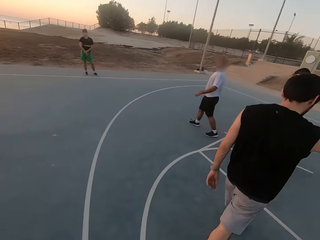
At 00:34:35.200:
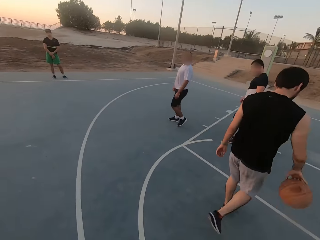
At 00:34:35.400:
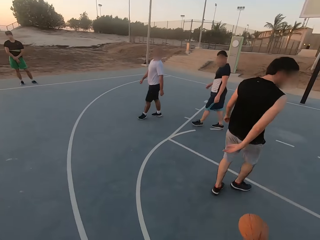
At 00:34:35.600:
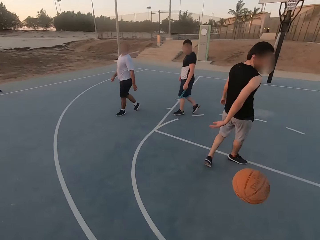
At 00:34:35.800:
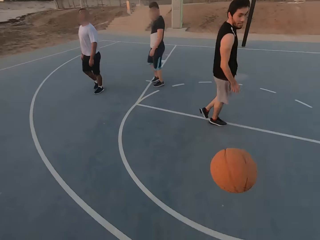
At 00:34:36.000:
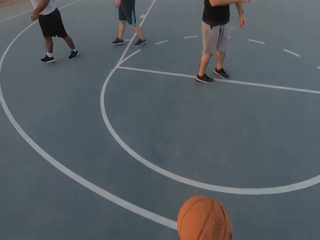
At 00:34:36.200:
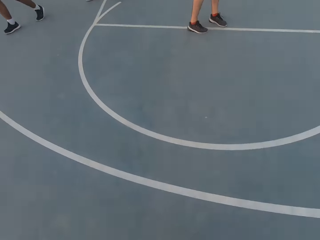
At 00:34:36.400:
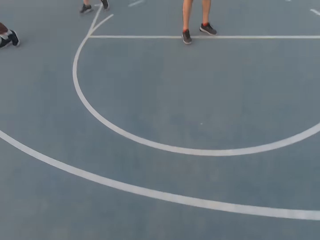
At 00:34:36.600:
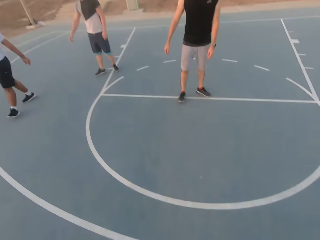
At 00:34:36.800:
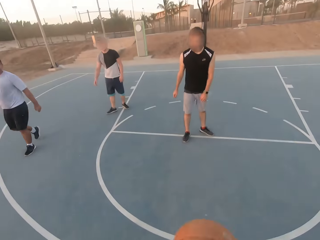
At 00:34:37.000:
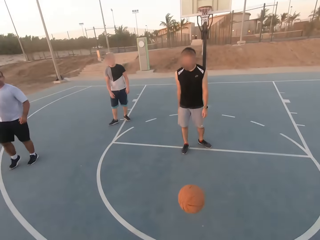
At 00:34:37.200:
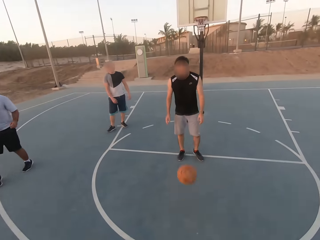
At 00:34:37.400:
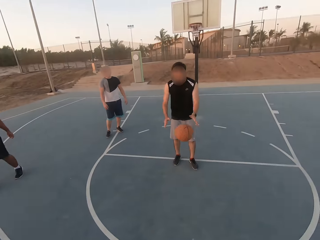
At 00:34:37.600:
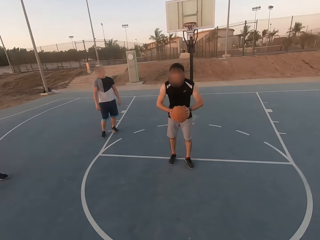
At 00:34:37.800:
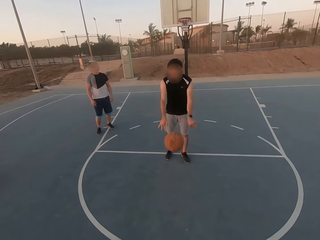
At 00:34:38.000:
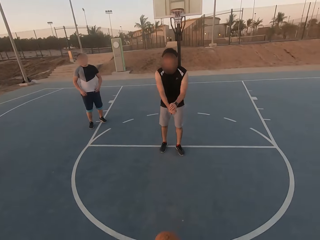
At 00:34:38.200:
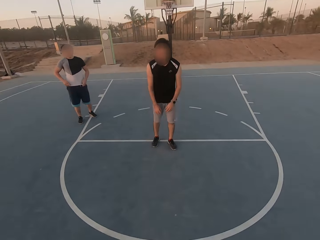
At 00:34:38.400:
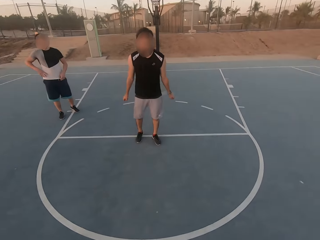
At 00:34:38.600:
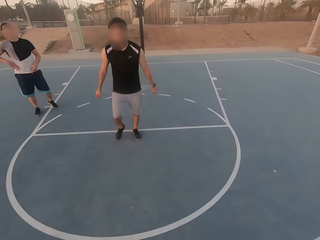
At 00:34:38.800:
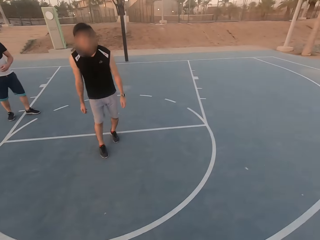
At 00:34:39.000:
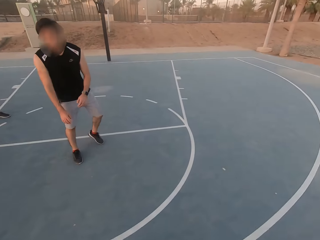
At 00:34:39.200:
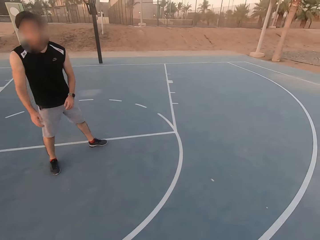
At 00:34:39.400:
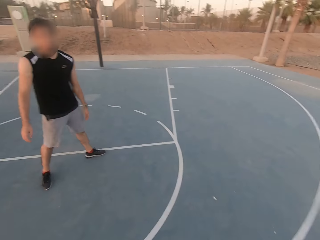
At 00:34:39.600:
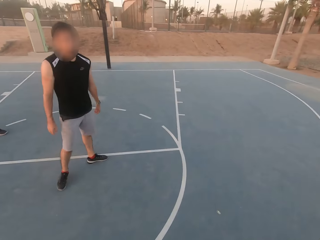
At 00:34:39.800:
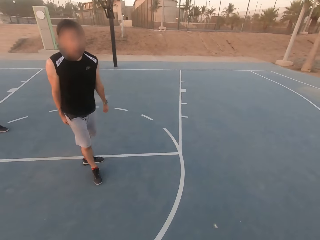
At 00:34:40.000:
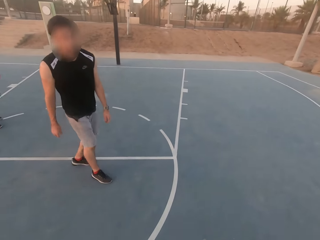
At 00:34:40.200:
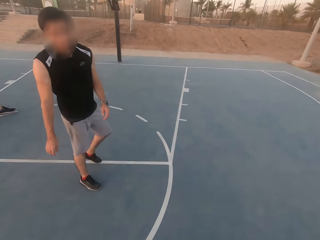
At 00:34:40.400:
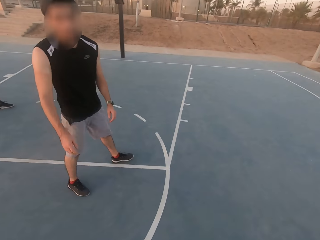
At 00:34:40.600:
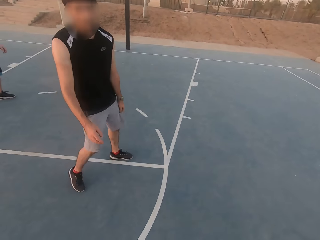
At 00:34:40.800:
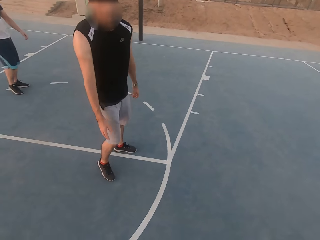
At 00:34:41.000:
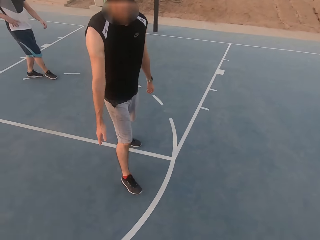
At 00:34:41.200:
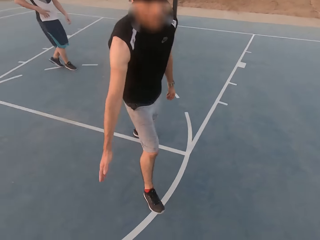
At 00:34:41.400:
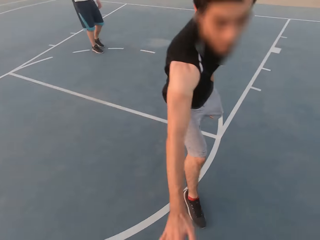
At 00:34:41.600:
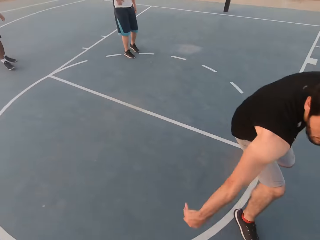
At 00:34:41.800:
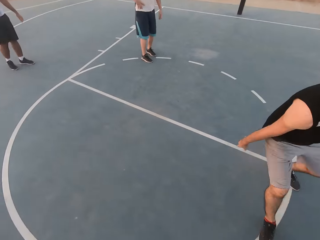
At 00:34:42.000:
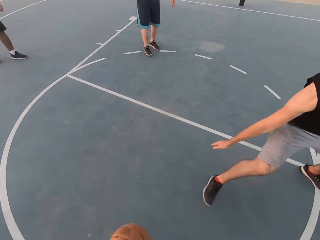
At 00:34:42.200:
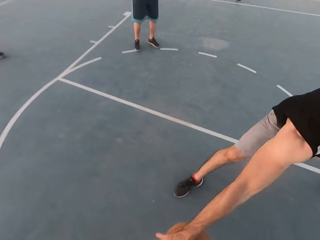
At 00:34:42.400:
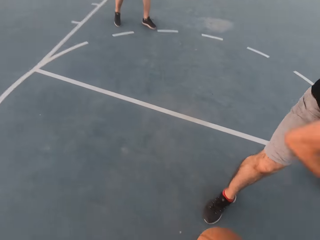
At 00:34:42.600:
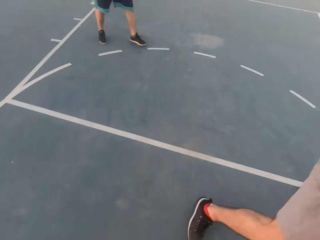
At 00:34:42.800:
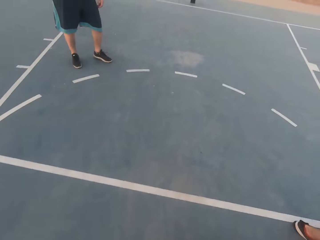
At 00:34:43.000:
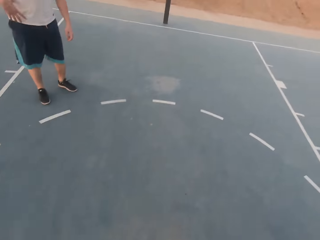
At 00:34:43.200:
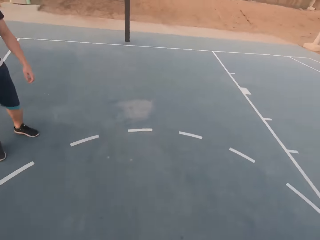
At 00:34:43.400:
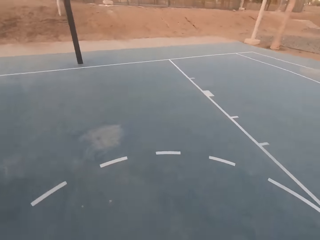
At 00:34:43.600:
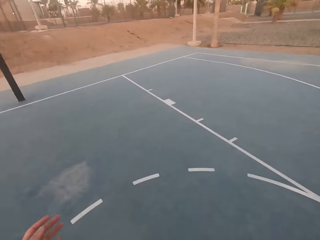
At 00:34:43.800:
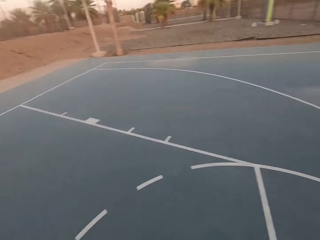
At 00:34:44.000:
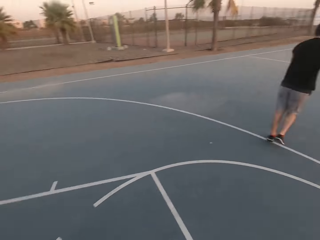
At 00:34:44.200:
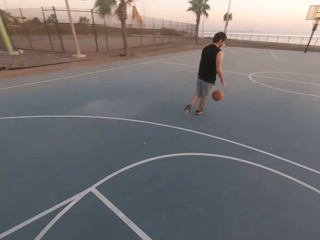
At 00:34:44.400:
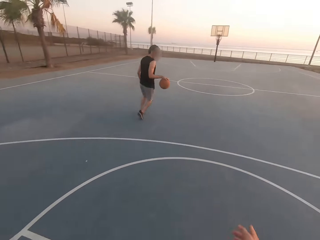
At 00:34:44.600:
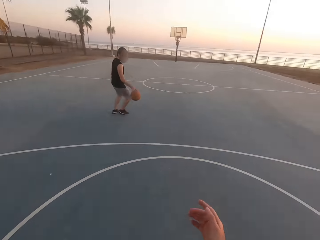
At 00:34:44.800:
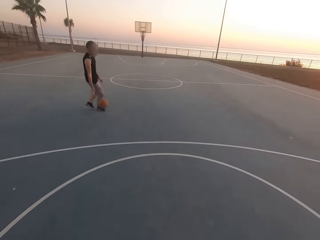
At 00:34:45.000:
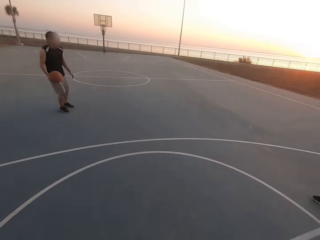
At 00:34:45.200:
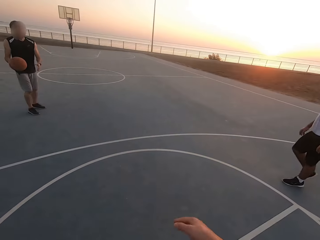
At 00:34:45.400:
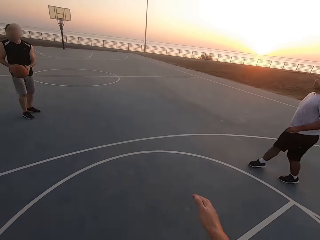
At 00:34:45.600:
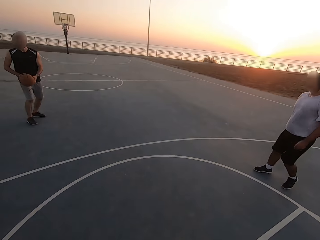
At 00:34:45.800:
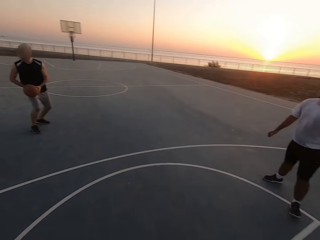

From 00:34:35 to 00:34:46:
A man throws the ball to the camera wearer. The camera wearer throws the ball to the man. The man picks up the ball and throws the ball to the camera wearer. The camera wearer dribbles the ball. The man shields. The camera wearer dribbles the ball again. The man attacks the camera wearer. The man dribbles the ball. The camera wearer looks around.

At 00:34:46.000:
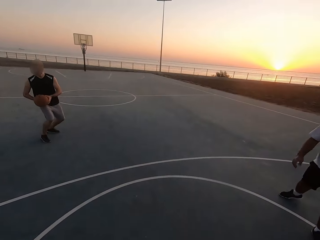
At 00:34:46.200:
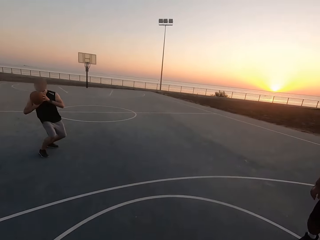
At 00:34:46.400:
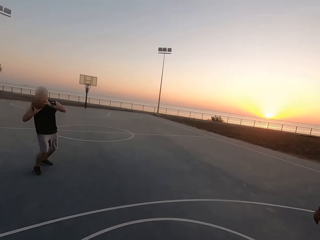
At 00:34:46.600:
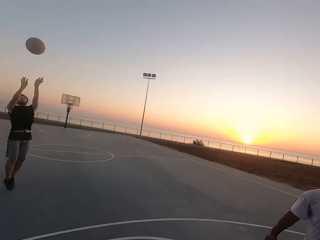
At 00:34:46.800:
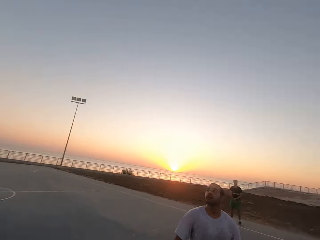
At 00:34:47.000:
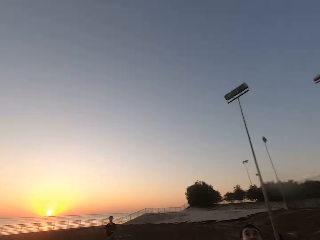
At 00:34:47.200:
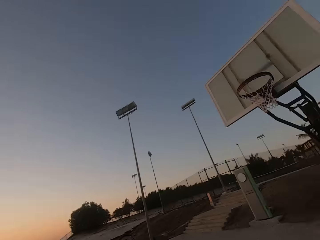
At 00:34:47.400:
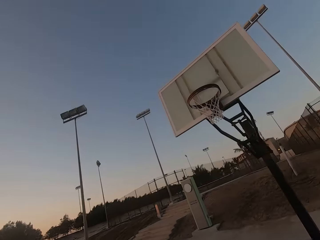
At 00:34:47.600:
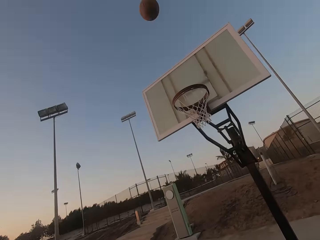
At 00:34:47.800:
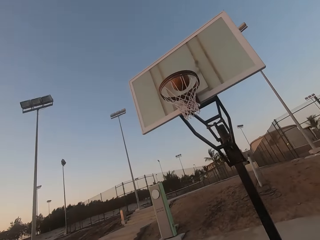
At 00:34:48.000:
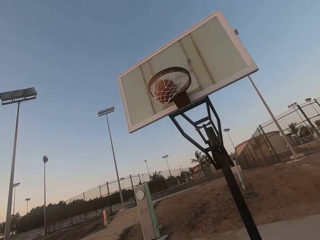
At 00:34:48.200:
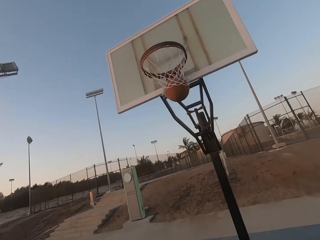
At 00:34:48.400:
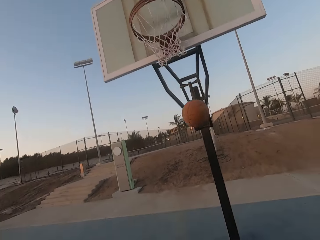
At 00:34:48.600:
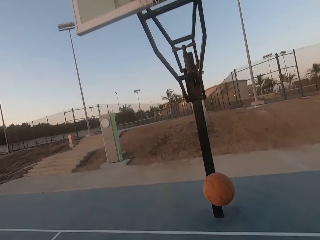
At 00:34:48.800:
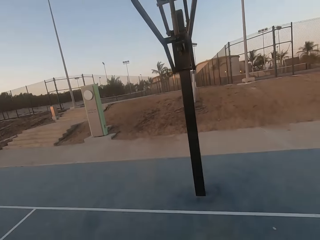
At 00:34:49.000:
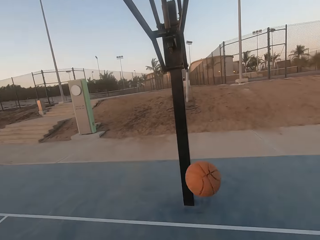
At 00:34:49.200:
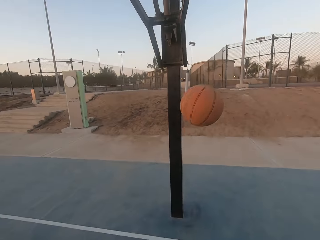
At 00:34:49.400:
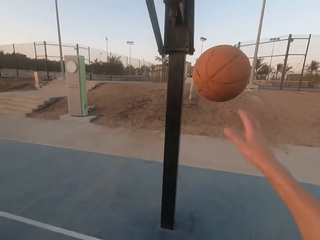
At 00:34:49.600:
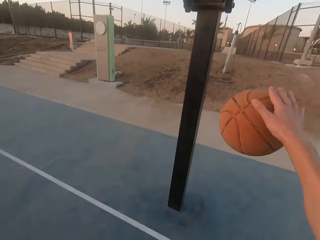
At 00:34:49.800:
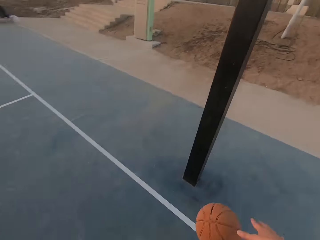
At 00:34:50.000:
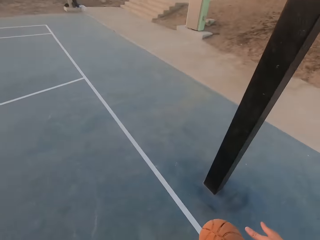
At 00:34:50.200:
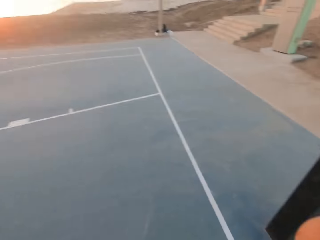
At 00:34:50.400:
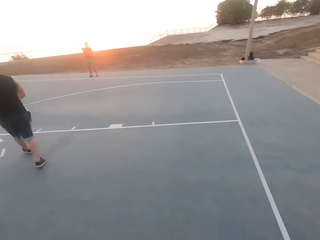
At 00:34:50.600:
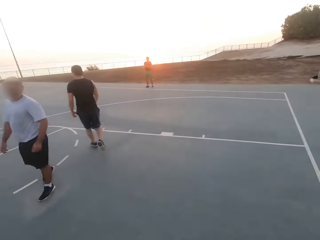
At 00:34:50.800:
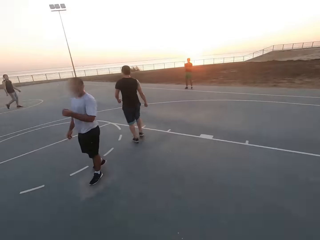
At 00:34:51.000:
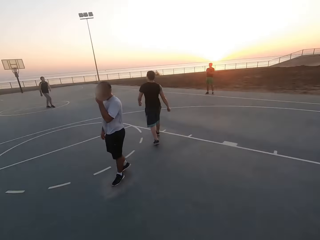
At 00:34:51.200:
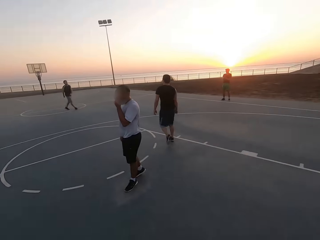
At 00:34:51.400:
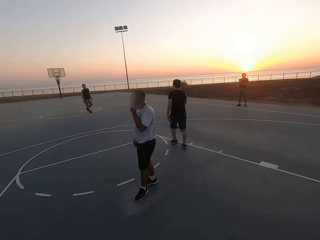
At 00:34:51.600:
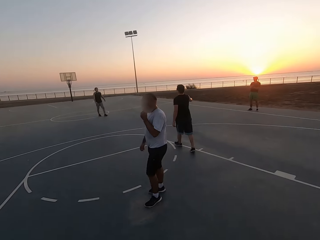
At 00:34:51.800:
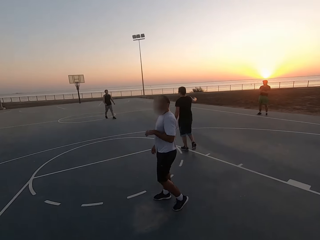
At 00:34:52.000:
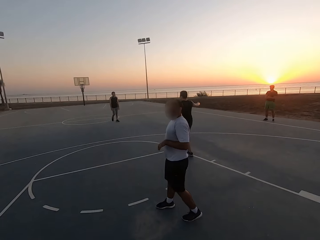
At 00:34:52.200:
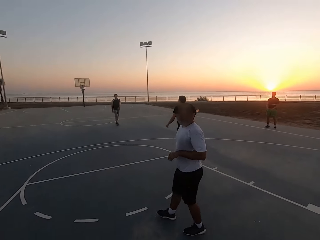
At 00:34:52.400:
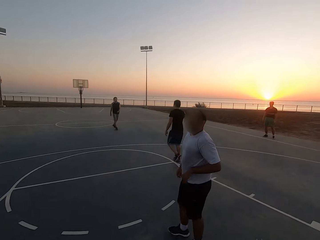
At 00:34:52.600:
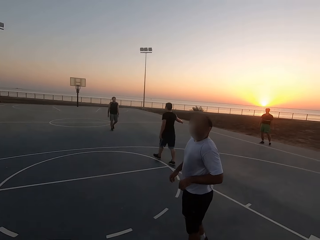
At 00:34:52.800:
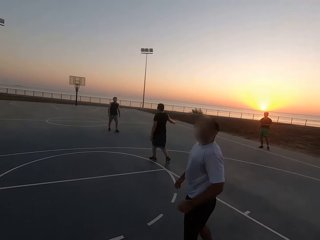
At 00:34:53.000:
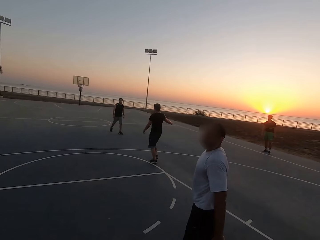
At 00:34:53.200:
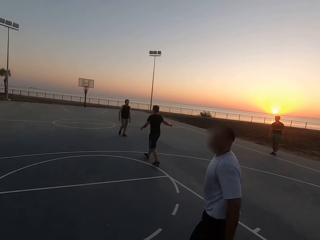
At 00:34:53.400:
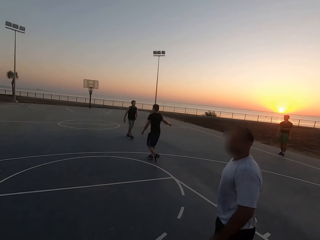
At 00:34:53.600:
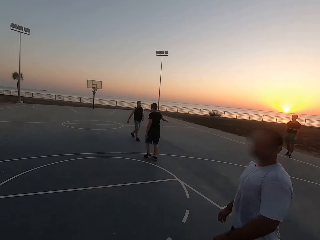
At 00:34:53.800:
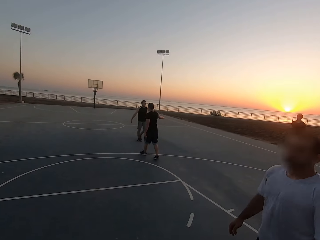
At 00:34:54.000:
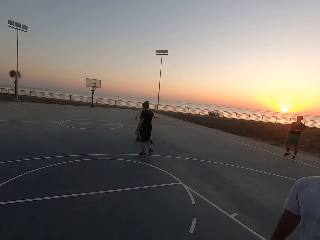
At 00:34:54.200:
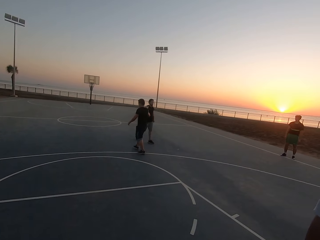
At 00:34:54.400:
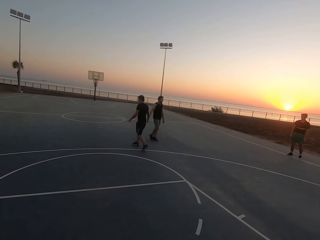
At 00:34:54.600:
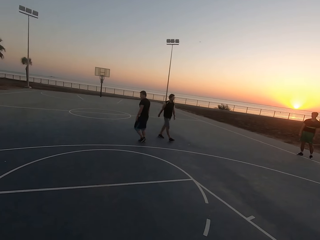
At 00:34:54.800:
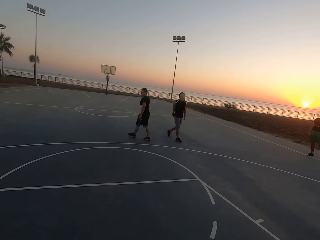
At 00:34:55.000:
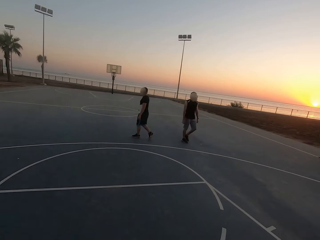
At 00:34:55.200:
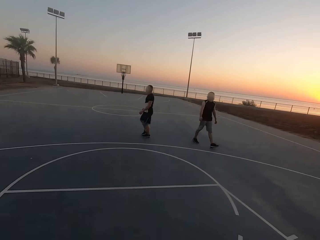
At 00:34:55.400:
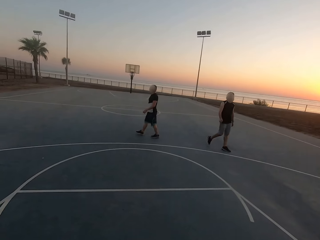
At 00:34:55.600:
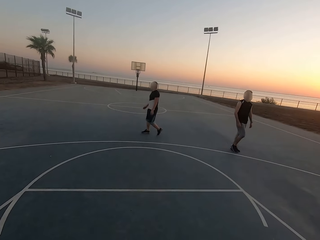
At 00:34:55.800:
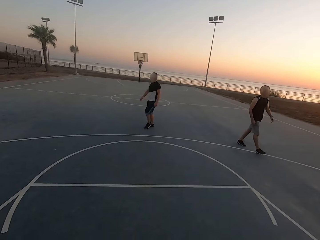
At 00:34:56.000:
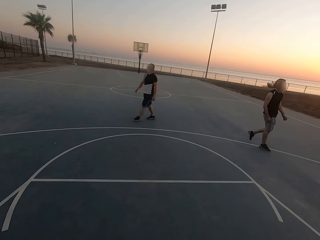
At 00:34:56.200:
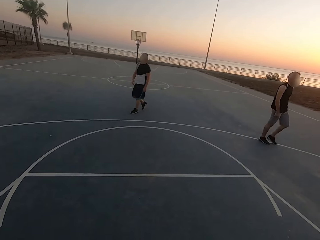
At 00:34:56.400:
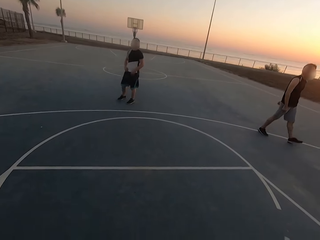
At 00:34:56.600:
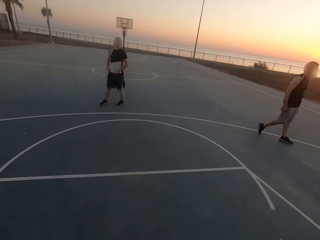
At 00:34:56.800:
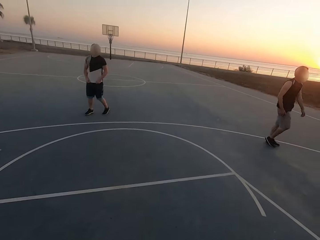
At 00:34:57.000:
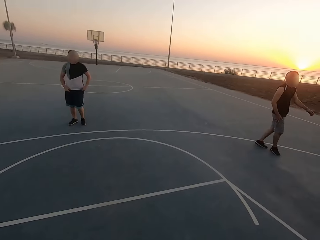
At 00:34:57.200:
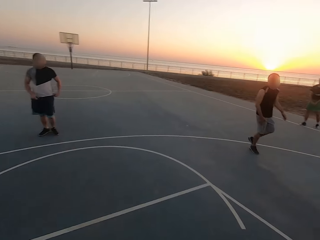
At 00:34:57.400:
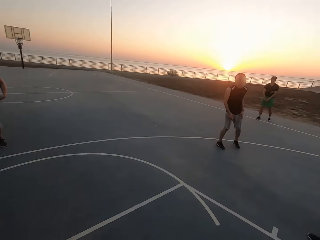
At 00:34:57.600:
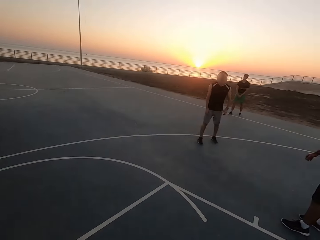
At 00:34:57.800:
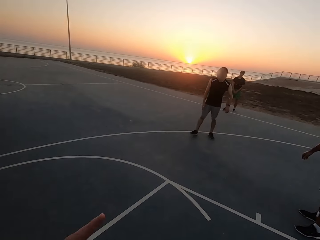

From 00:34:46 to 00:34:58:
A man throws the ball in the loop. The camera wearer looks around. The man makes a basket. The camera wearer picks up the ball. They dribble the ball. They walk. The man walks. Another man walks. The camera wearer looks around. They walk. The first man walks. The other man walks. The other man claps the first man's hand.
